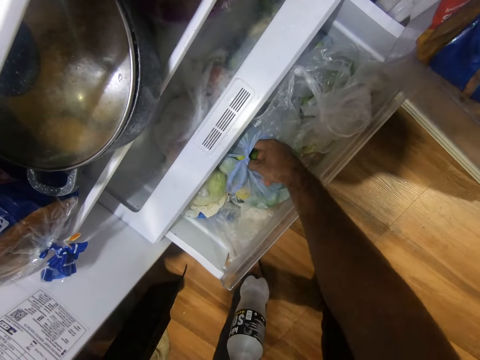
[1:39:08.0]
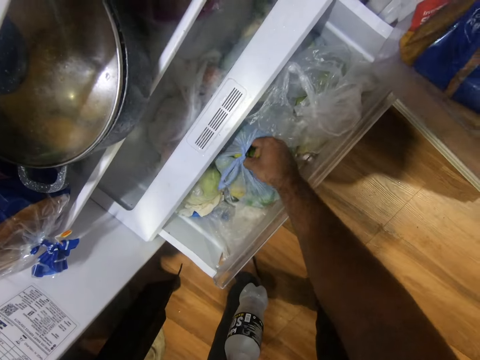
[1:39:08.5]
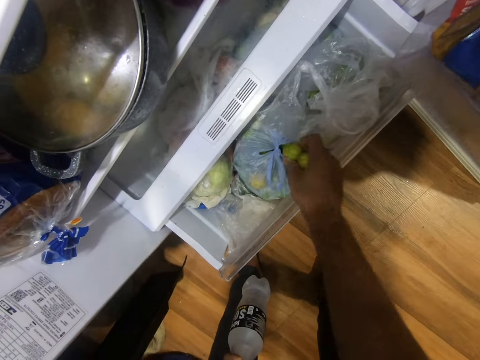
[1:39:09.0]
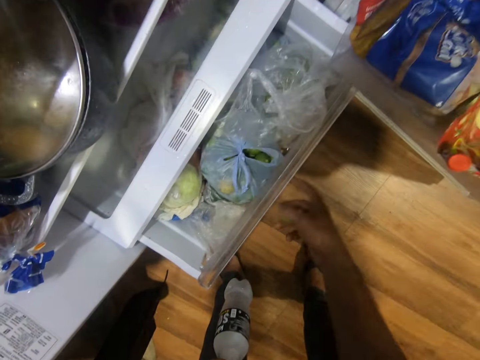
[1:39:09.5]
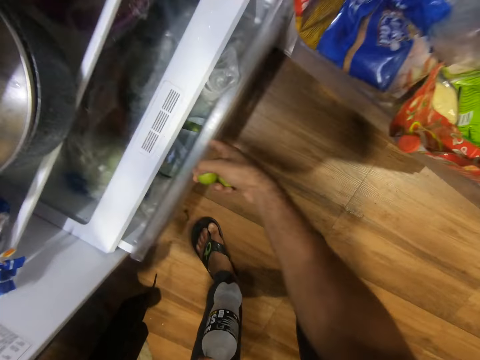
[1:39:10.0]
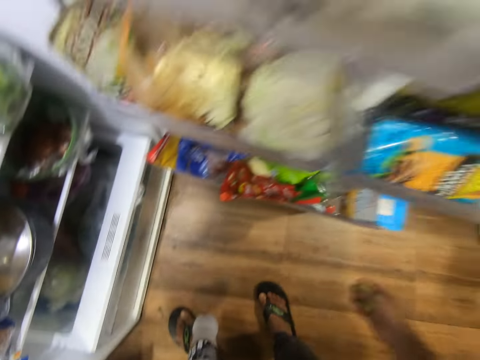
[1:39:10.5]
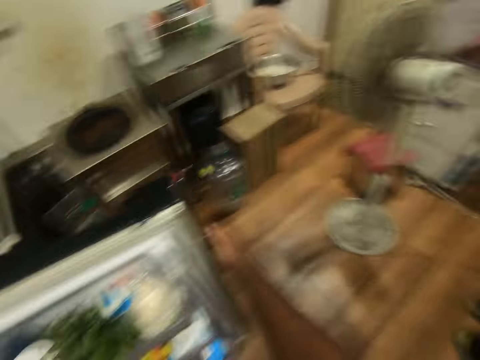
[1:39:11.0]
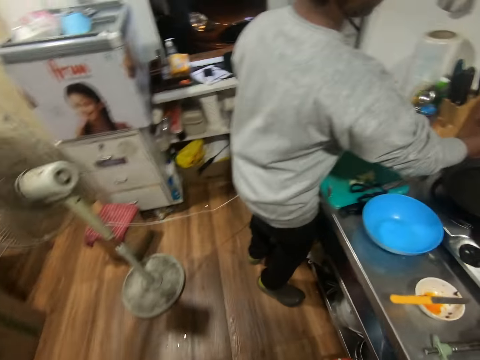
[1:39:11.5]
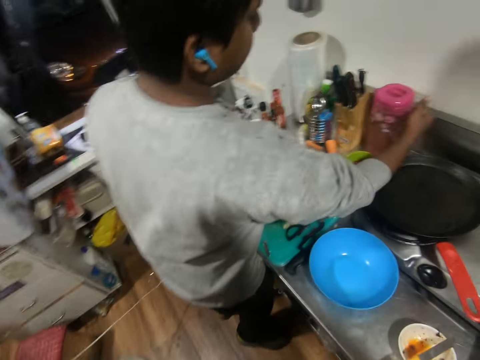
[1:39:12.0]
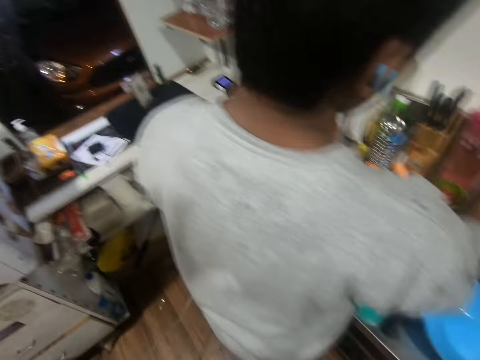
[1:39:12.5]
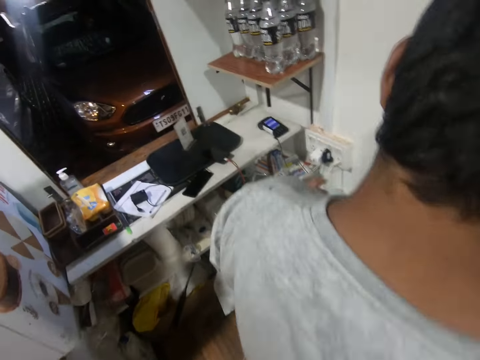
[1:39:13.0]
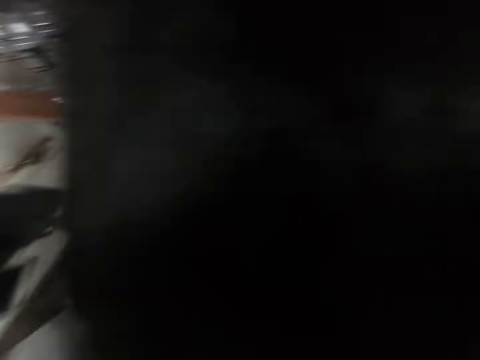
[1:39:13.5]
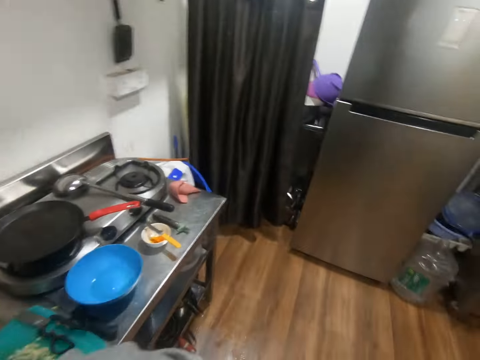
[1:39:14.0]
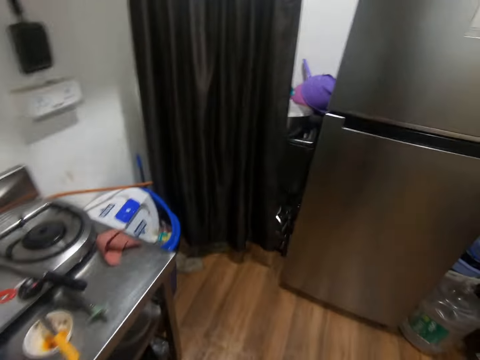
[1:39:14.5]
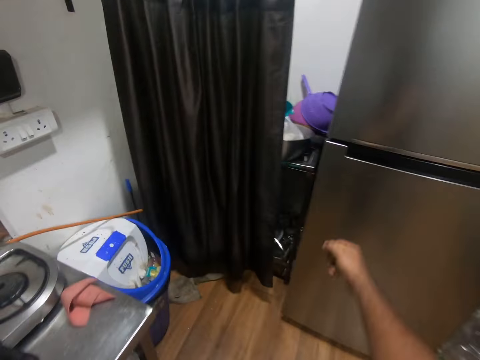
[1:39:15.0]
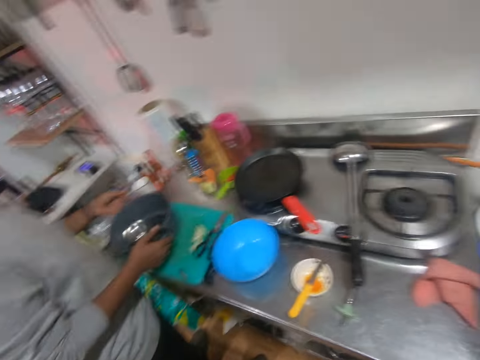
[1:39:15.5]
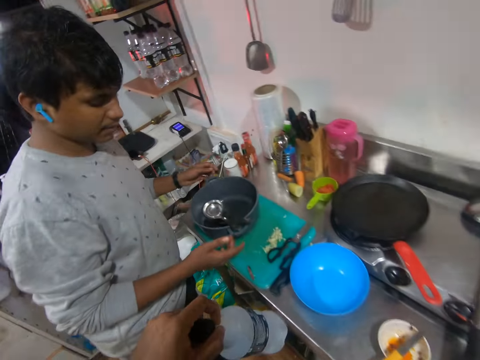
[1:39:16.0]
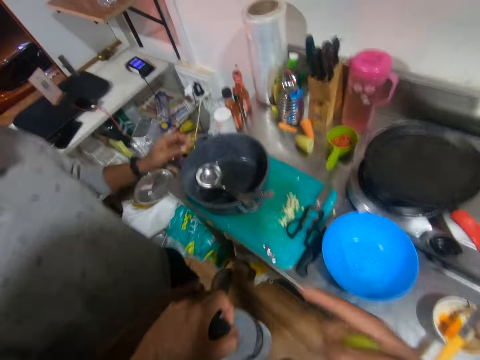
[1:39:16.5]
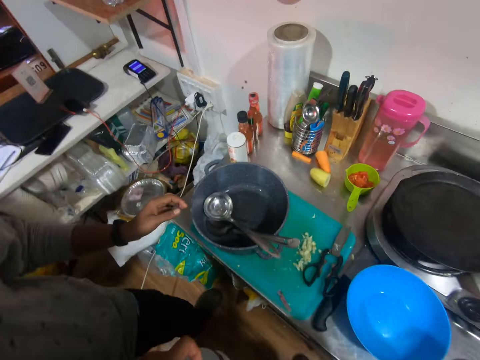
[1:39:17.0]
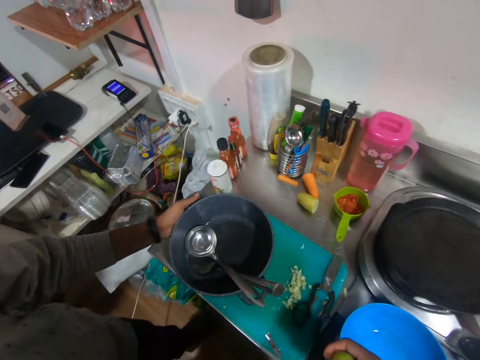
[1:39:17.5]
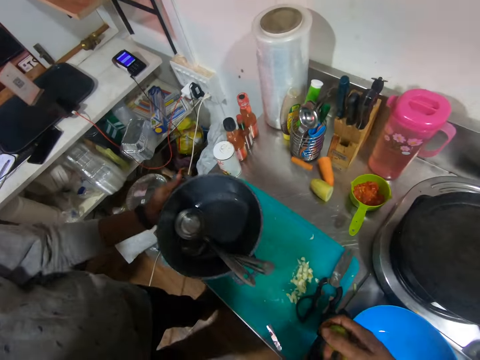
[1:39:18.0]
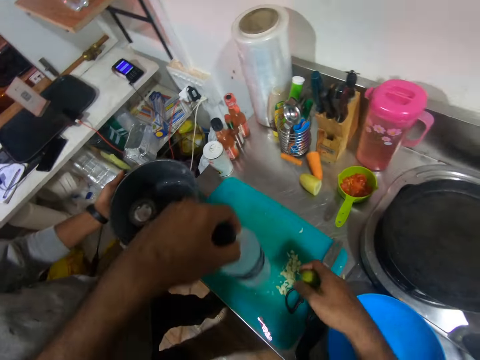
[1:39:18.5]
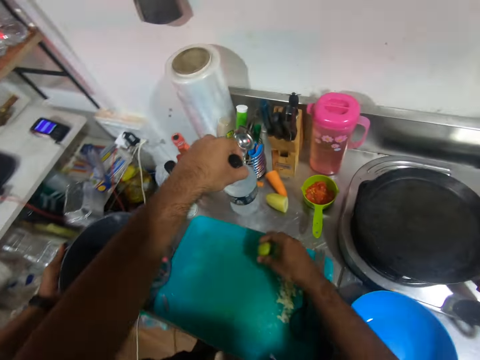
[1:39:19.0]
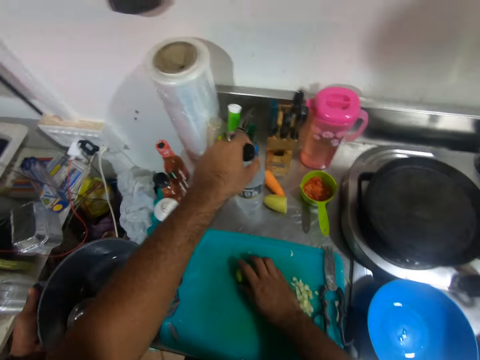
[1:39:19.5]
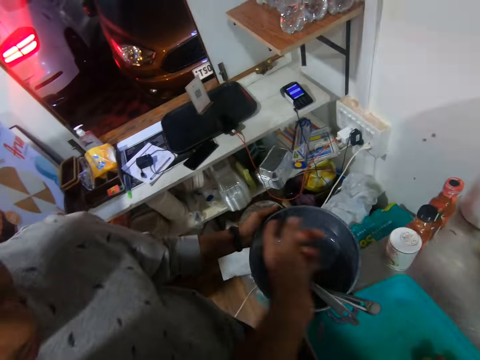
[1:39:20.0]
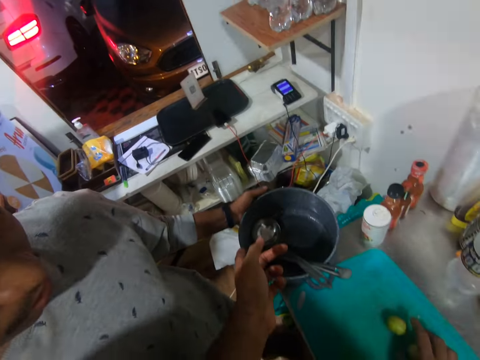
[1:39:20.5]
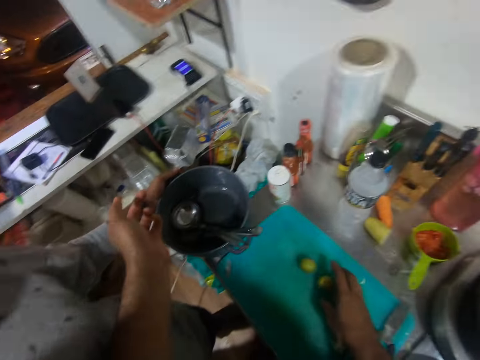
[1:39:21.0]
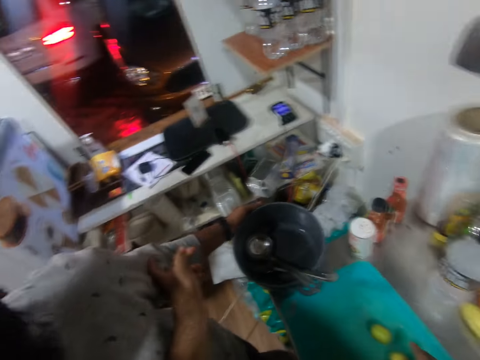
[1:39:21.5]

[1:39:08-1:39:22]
The camera wearer brings out two limes from the polythene bag. They close the fridge drawer. They close the fridge. They move to the rack. They speak. A man moves the pot on the chopping board to the rack with his left hand. The camera wearer places the limes on the chopping board. They place the soda water on the rack. They interact with the man.

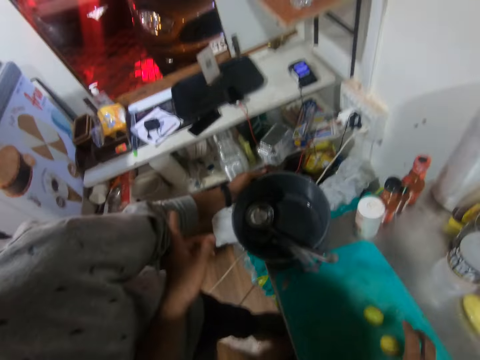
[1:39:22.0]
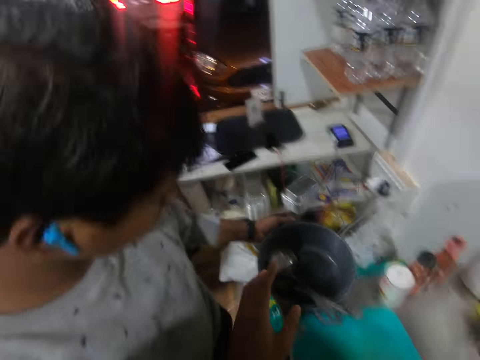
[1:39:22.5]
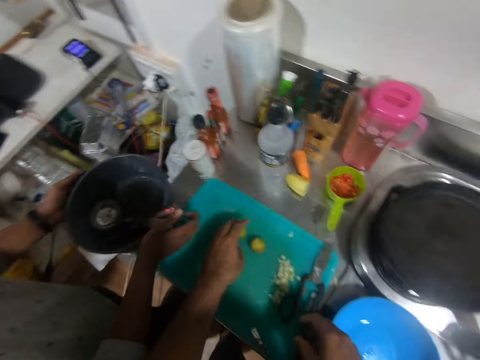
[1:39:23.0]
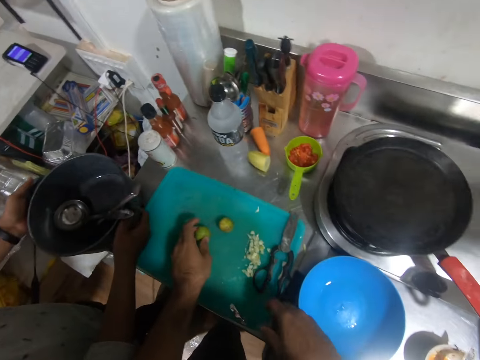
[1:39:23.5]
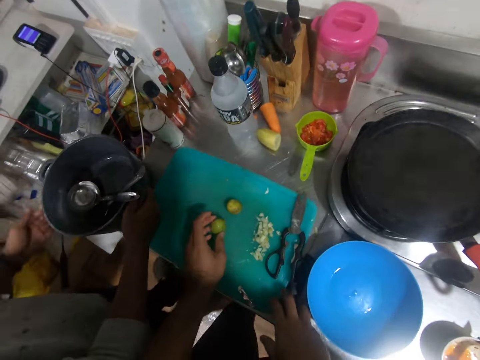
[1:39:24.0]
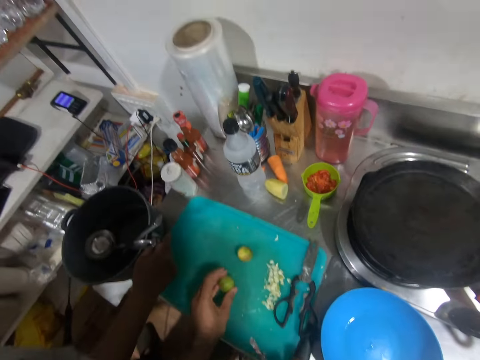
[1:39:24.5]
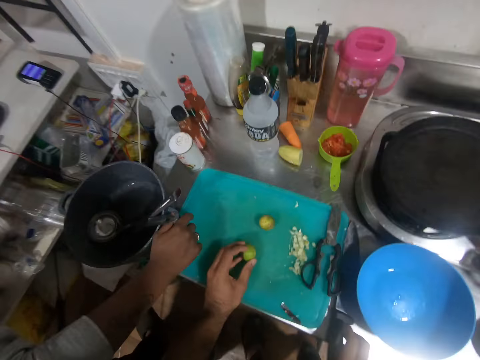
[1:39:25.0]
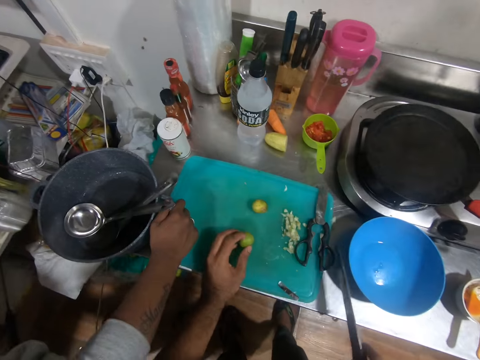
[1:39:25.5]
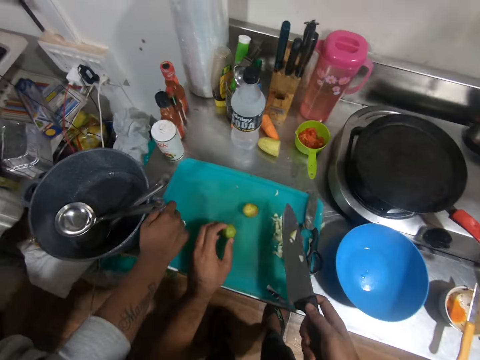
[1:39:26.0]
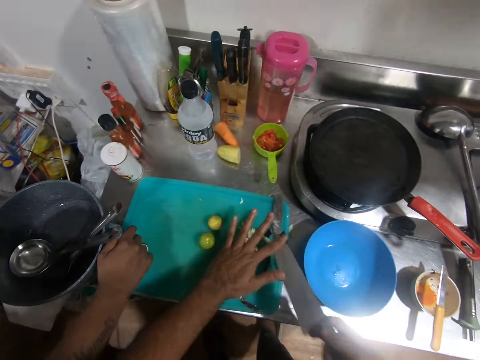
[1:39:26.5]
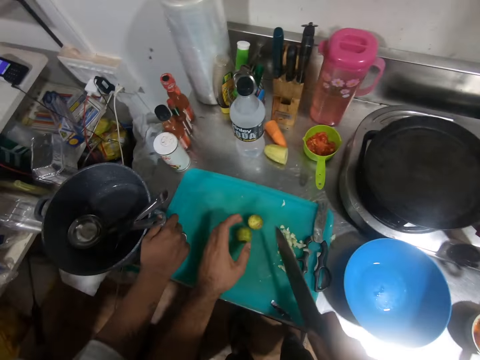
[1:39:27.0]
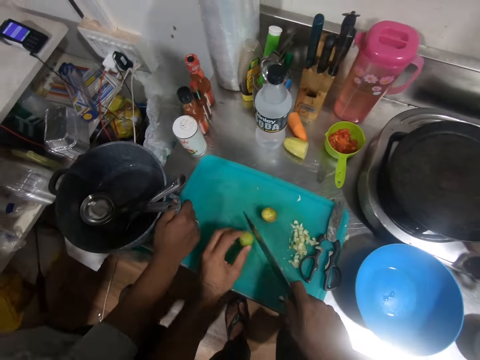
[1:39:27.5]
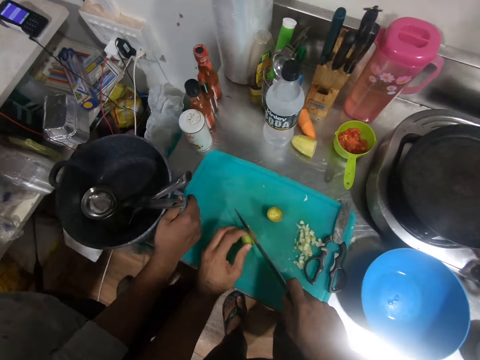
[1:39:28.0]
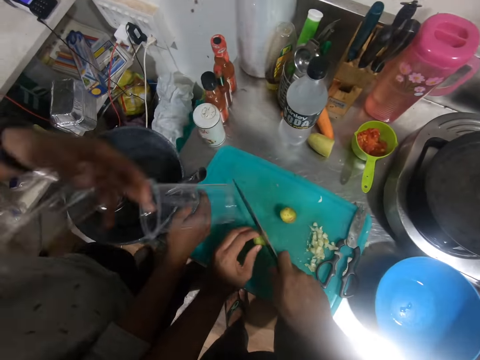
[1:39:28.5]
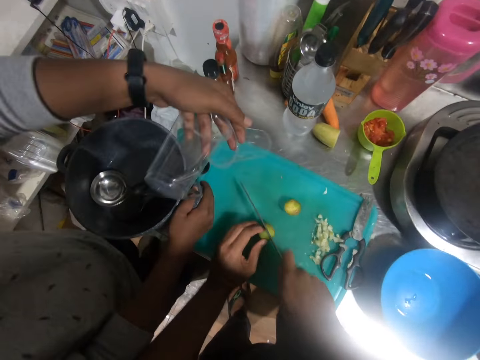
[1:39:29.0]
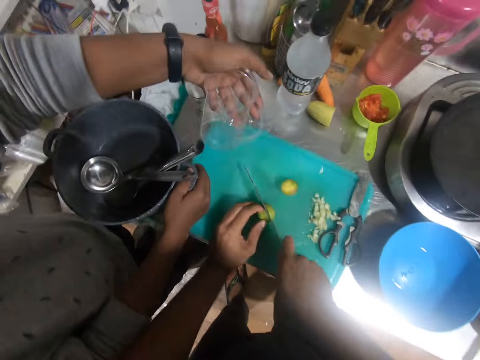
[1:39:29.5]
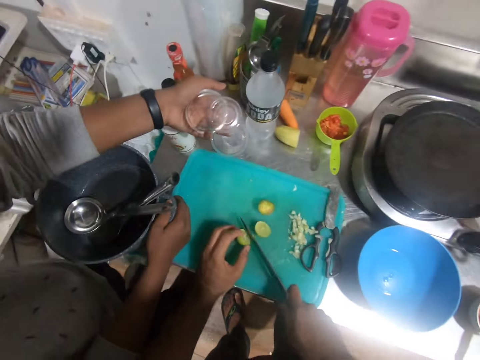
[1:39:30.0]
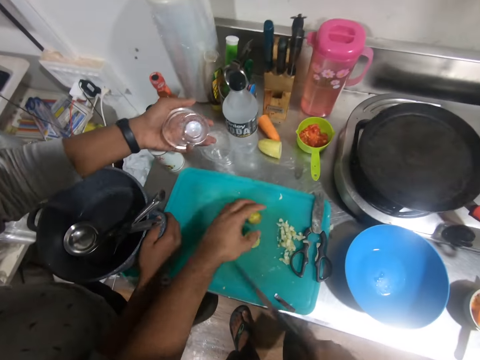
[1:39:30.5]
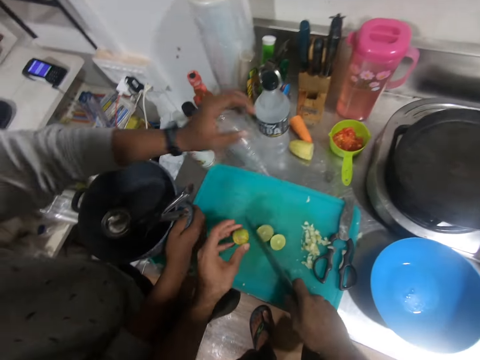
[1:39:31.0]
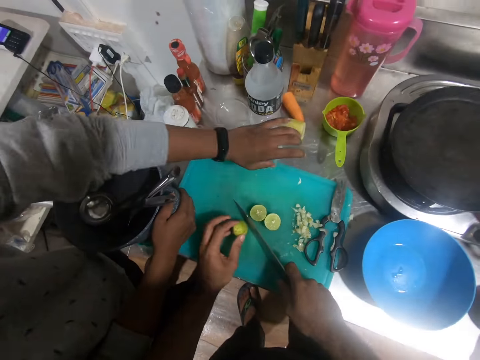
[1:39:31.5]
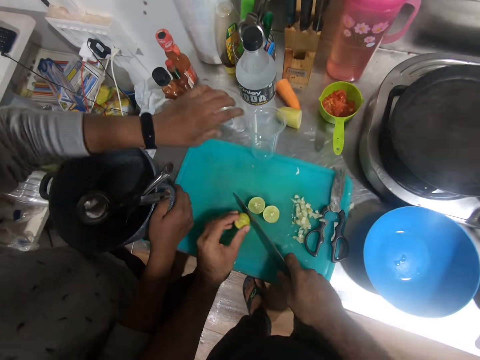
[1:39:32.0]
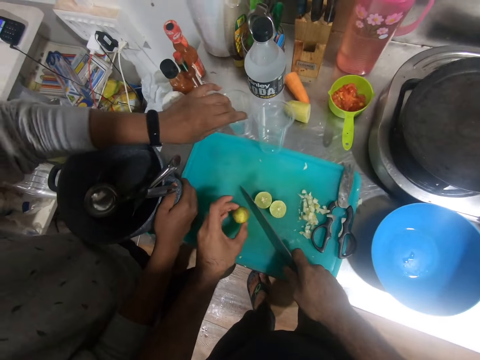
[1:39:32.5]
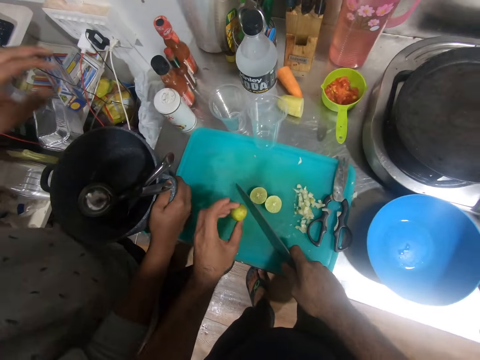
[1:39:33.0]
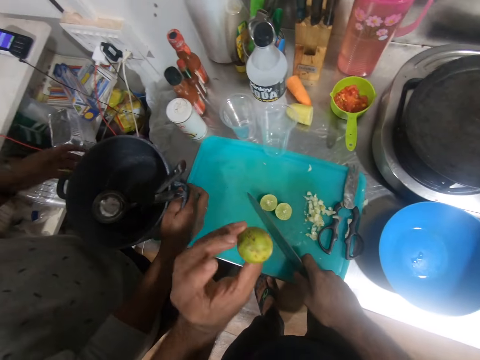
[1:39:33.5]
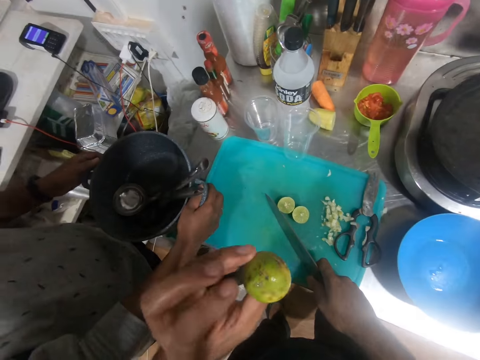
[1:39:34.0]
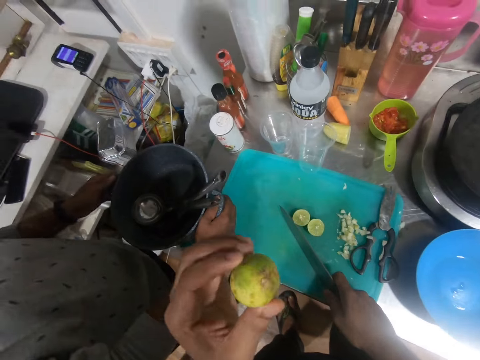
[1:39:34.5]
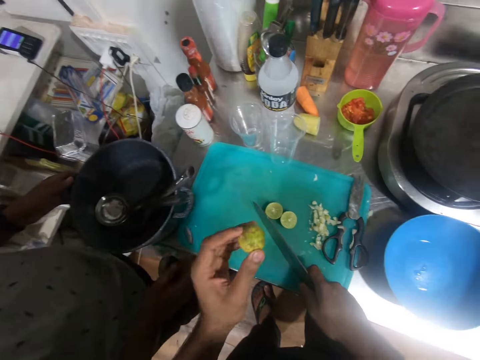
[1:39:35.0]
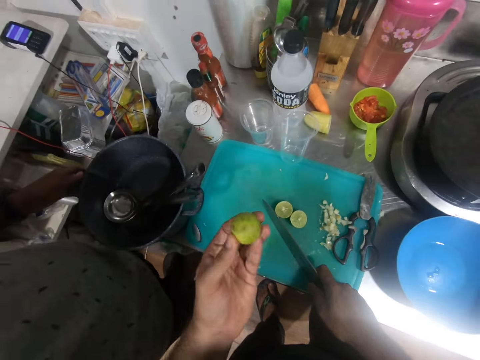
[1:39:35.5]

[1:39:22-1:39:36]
A man places his right hand on the pot. The camera wearer places his left hand on one of the limes or lemons on the chopping board. He picks up a knife on the rack beside the chopping board. He wipes the knife with his left hand. He places his left hand on the lime. The man picks up two cups from the shelf beside him. The camera wearer slices the lime into two with the knife. The man places the cups on the rack. The camera wearer picks up the second lime on the chopping board. He places the lime on the chopping board. He raises the lime to his face. He stares at the lemon.
